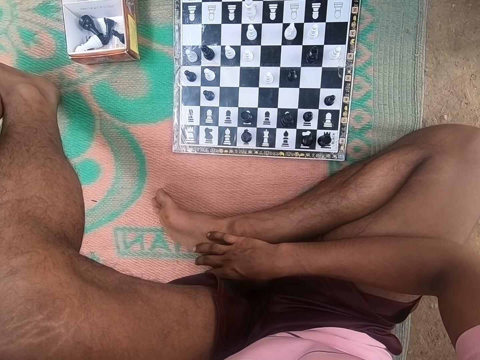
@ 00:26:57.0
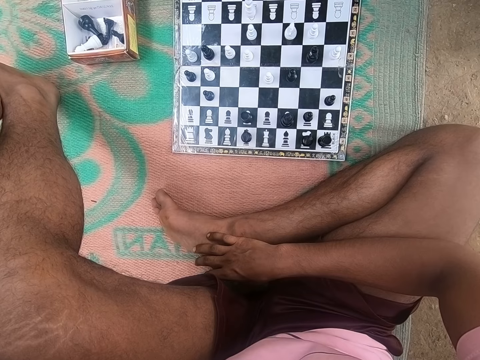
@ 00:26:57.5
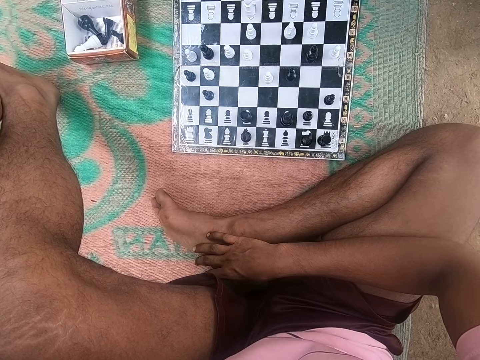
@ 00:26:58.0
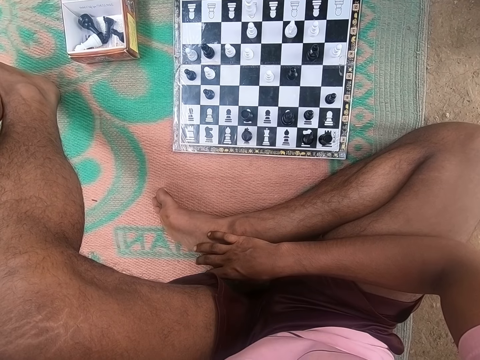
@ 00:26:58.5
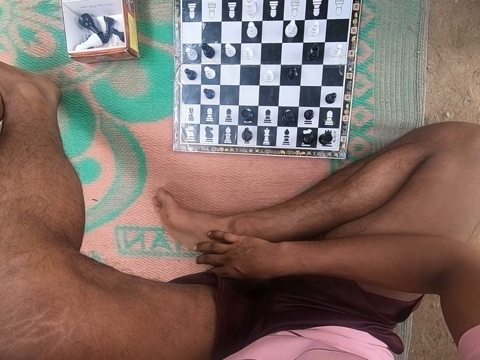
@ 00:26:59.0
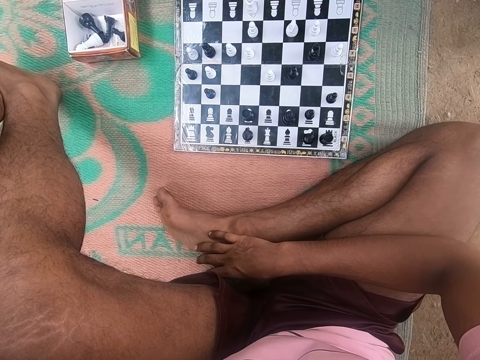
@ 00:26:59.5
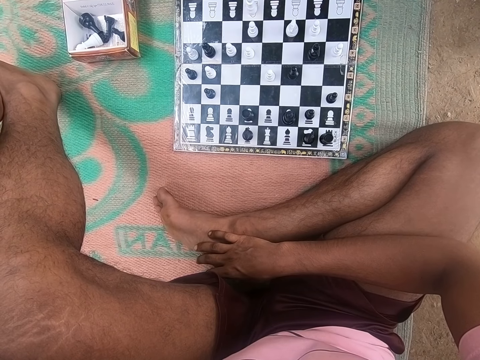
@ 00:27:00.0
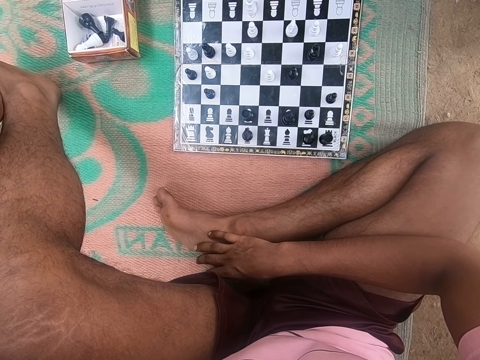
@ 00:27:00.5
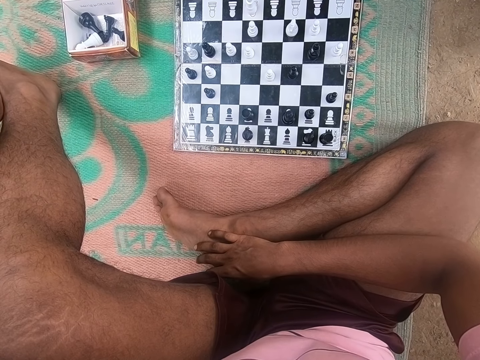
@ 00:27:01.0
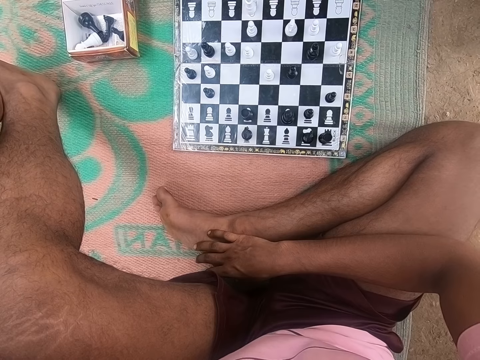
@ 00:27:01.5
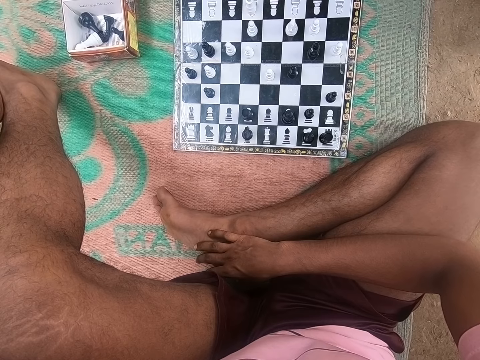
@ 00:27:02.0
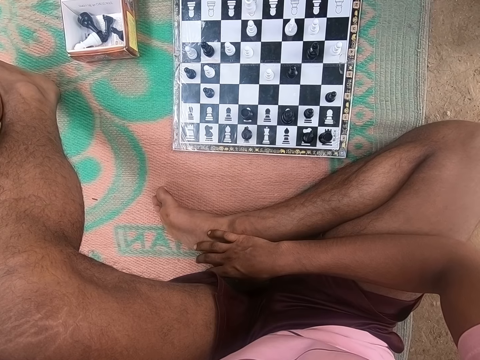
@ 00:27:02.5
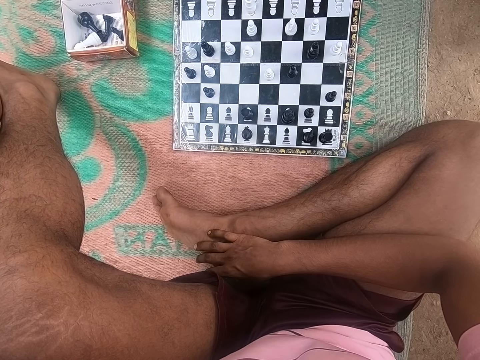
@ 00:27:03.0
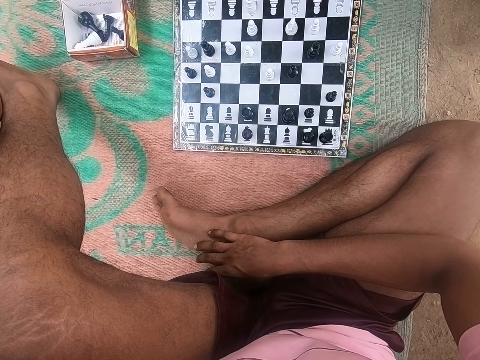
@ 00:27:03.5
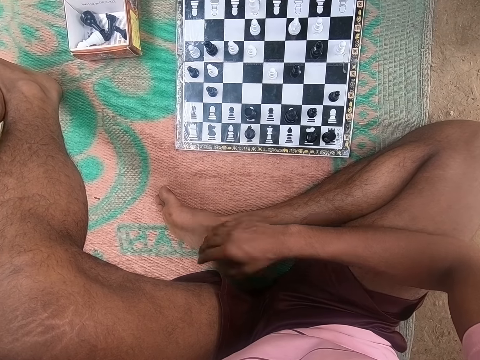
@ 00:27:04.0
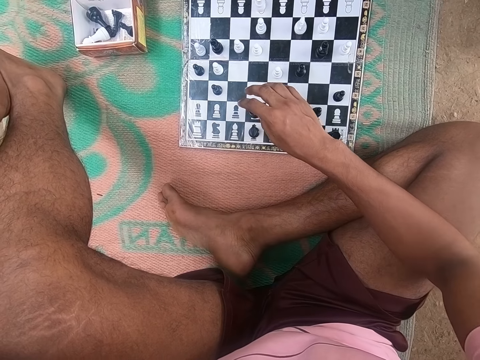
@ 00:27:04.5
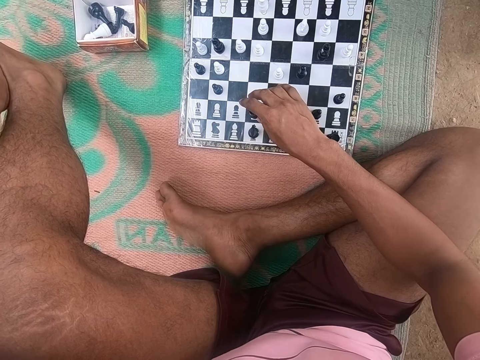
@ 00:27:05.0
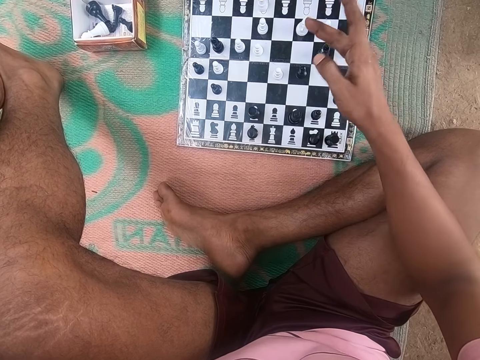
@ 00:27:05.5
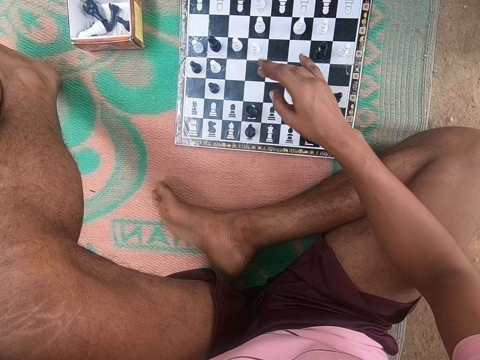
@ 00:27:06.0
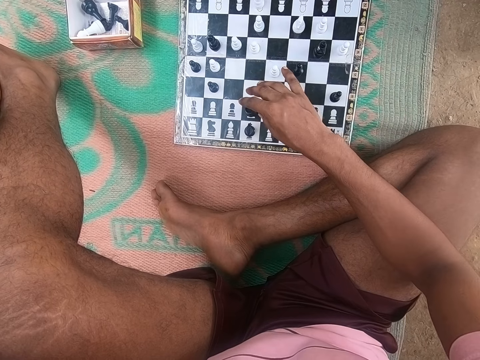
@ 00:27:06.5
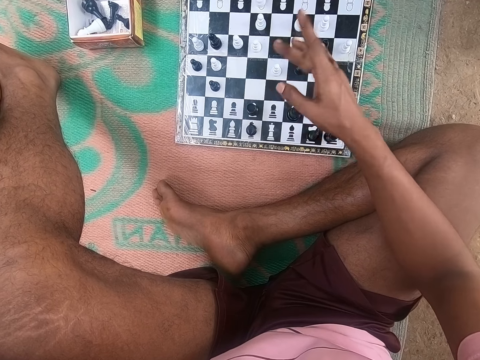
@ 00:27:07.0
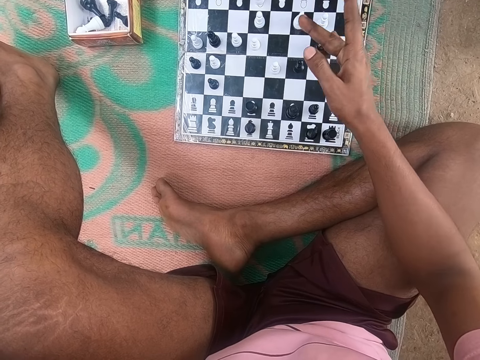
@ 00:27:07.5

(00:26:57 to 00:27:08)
The camera wearer moves his hand. He plays chess with a man.

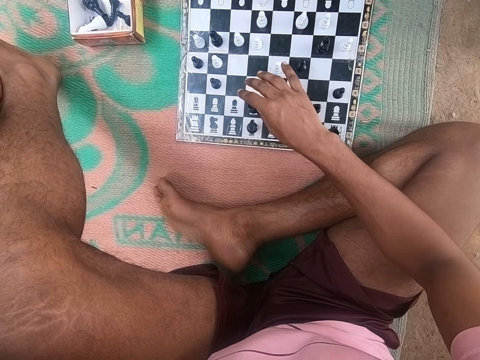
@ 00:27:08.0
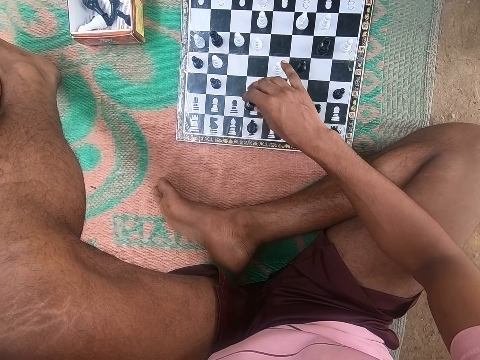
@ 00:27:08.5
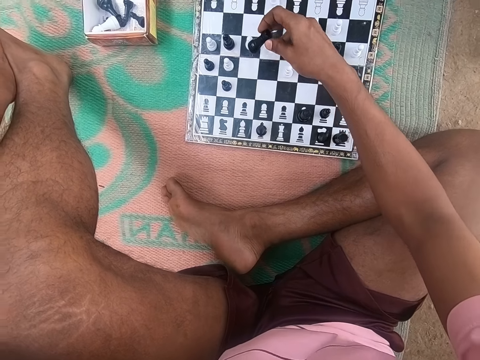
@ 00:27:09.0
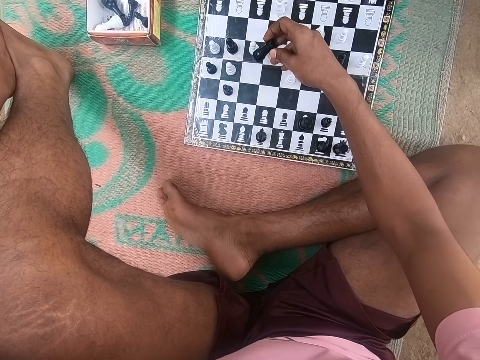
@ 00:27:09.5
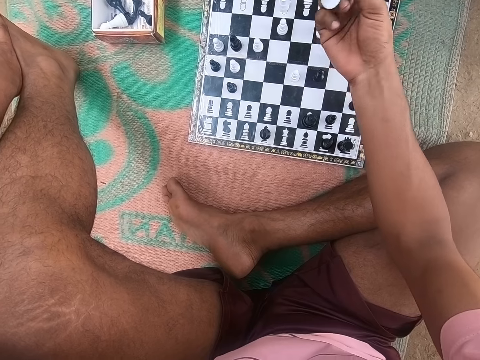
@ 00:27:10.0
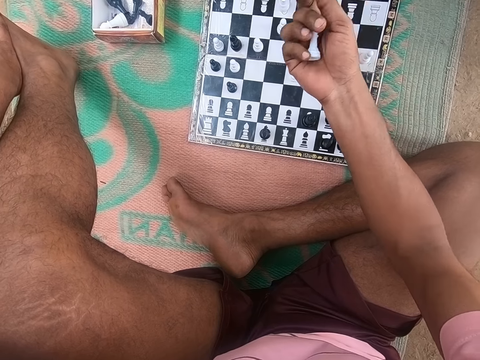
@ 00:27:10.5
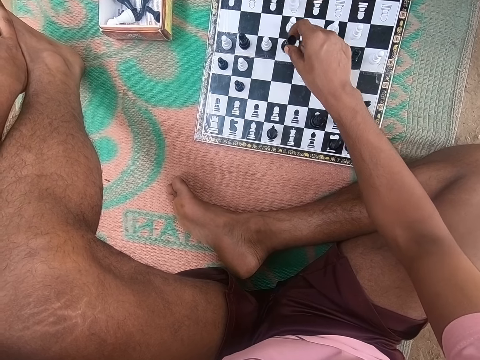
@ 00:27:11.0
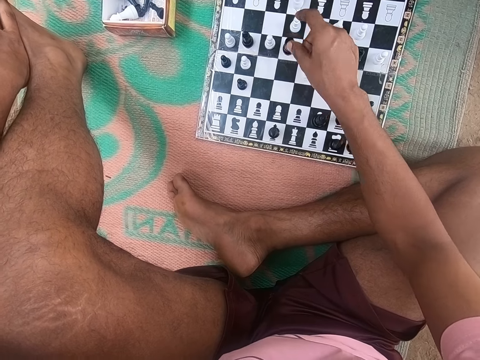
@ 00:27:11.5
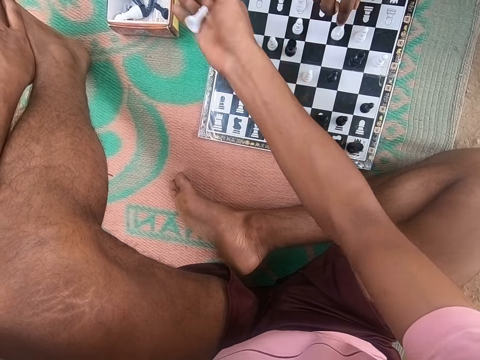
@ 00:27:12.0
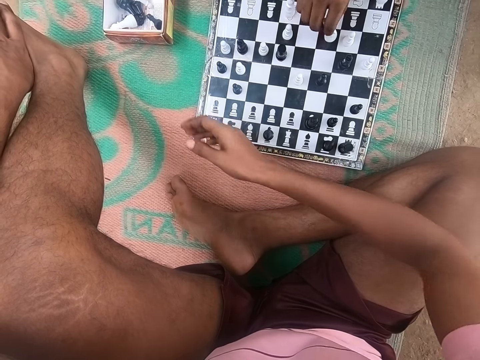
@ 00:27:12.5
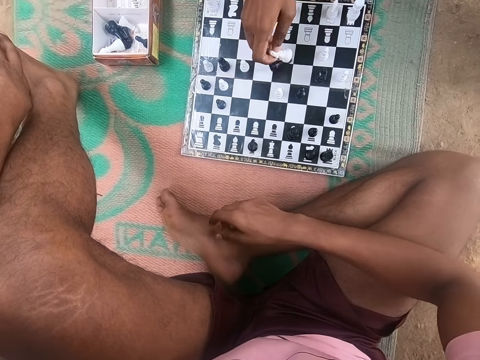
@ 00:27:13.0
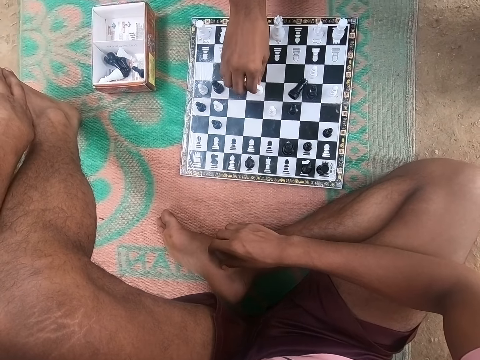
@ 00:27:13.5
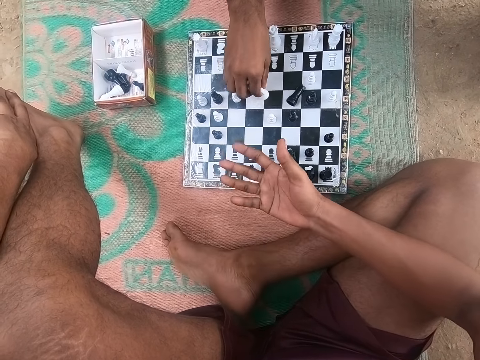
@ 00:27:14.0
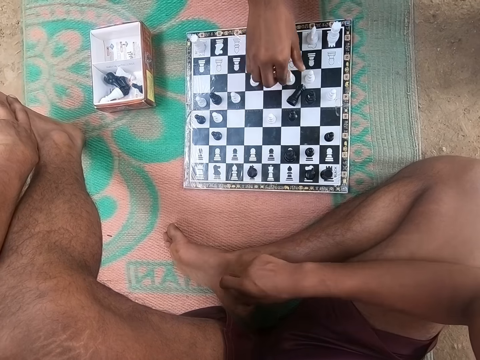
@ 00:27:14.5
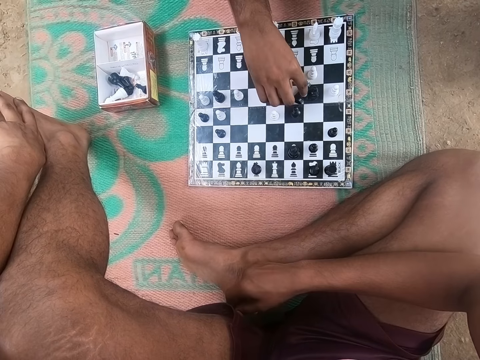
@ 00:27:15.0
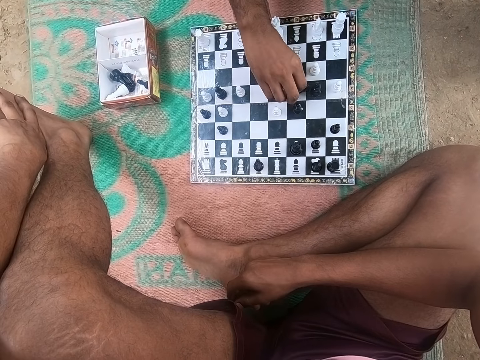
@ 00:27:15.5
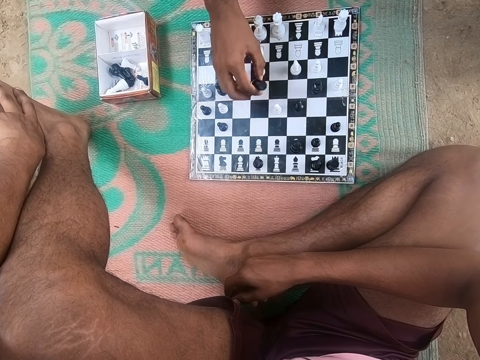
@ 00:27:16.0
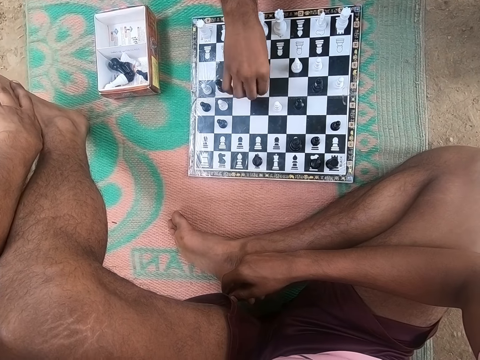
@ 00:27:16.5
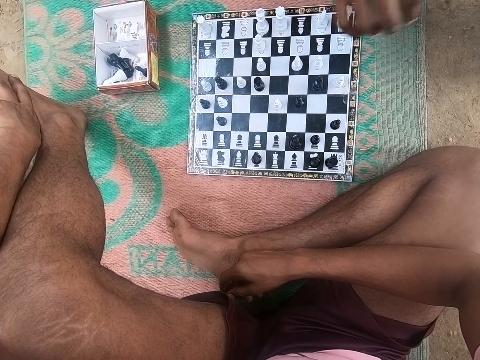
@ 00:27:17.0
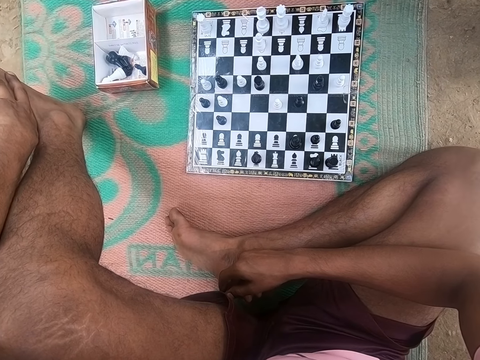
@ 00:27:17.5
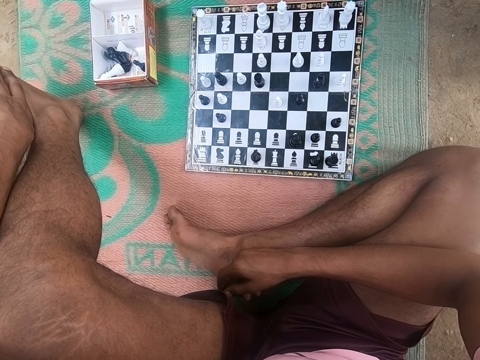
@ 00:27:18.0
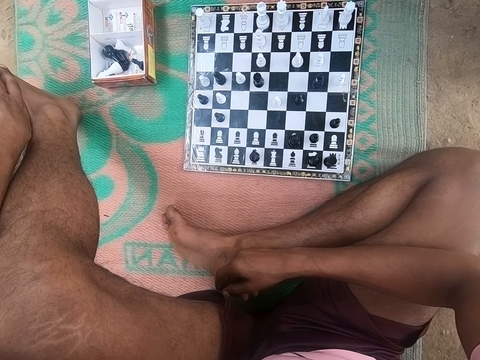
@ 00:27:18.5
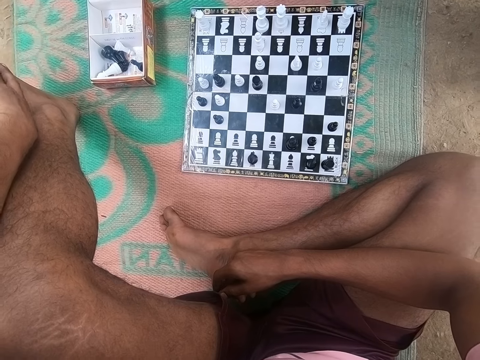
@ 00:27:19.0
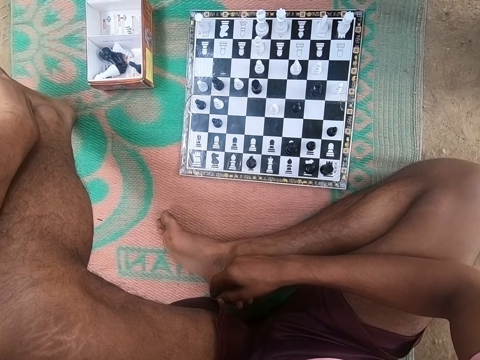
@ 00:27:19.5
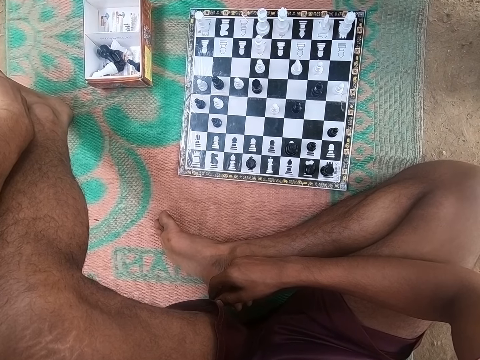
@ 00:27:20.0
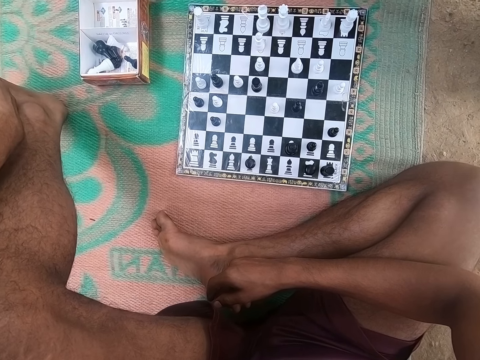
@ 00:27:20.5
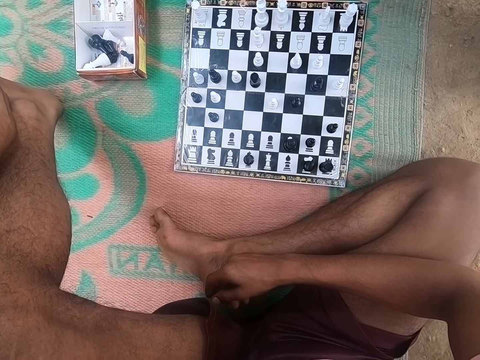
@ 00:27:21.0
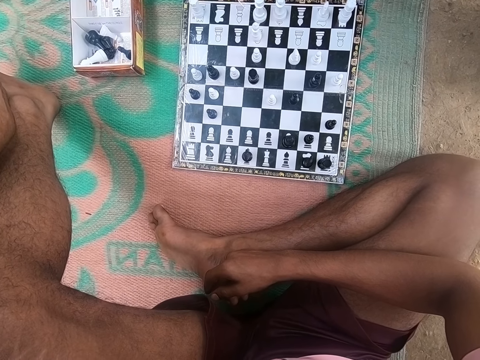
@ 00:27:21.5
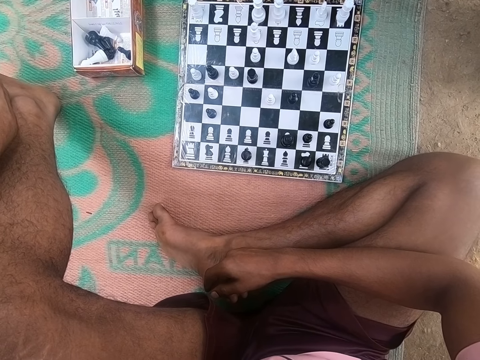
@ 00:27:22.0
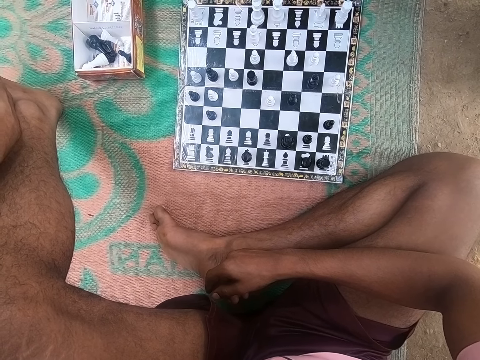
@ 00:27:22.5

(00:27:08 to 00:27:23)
The camera wearer picks up a piece. They play chess with a man. They drop the piece in the box. The man plays a chess game. The camera wearer plays chess with the man. They play chess with the man again. They look around the chess board.
